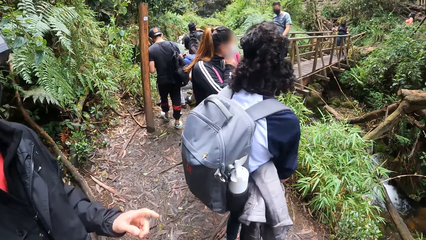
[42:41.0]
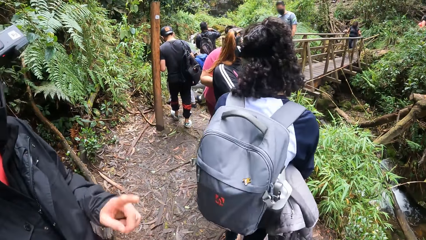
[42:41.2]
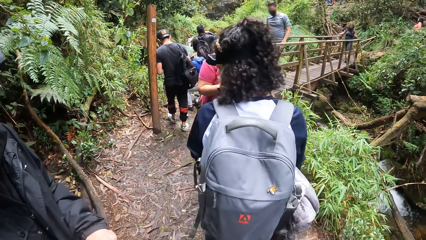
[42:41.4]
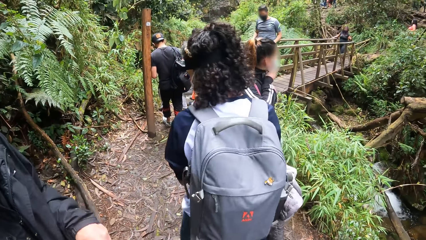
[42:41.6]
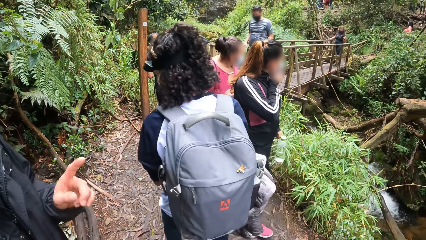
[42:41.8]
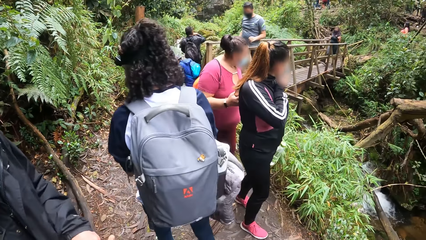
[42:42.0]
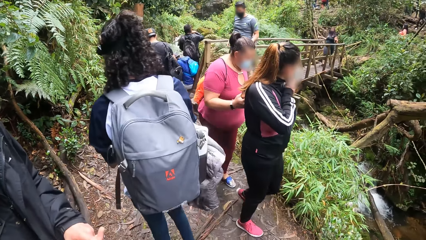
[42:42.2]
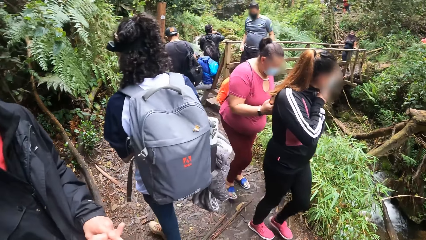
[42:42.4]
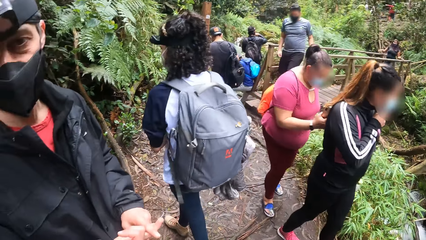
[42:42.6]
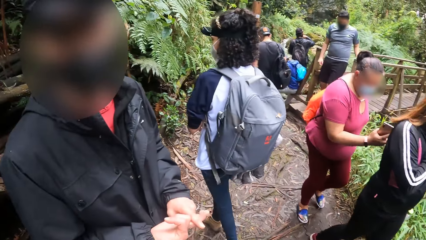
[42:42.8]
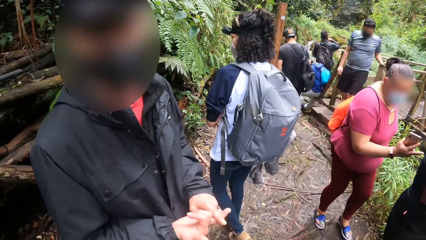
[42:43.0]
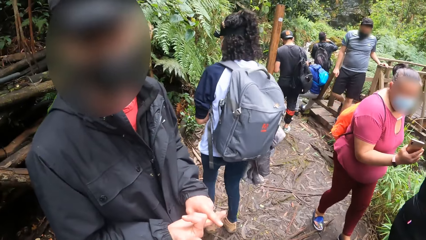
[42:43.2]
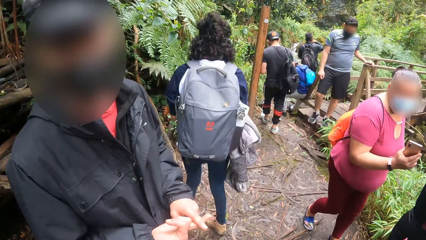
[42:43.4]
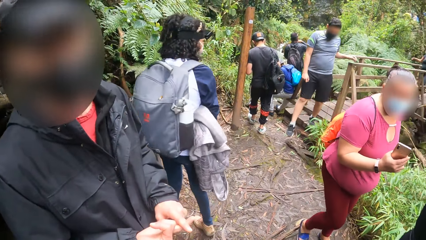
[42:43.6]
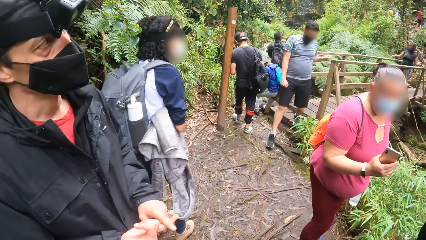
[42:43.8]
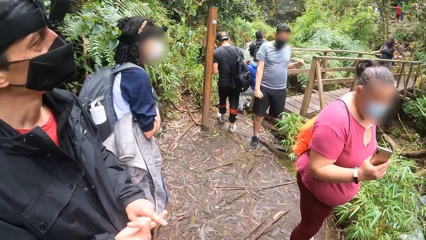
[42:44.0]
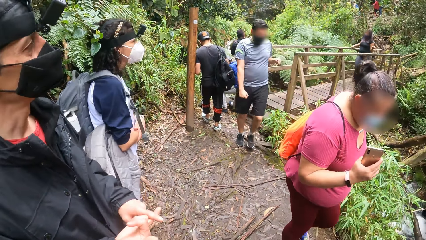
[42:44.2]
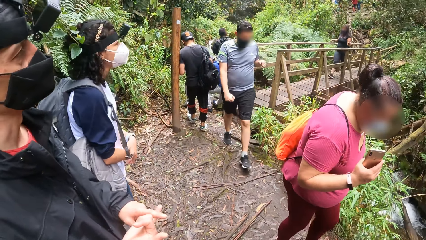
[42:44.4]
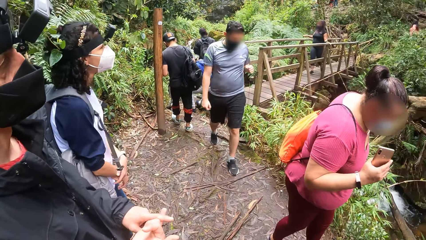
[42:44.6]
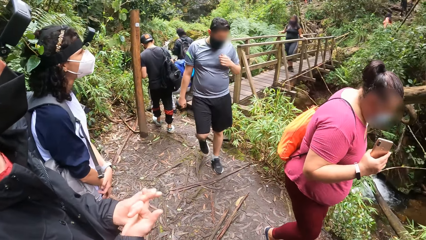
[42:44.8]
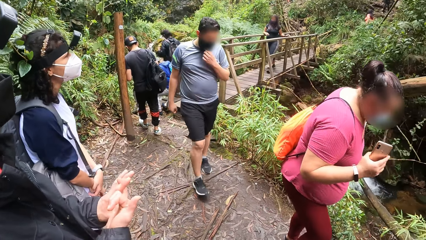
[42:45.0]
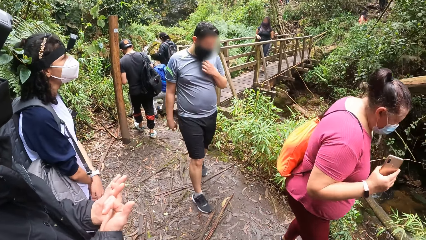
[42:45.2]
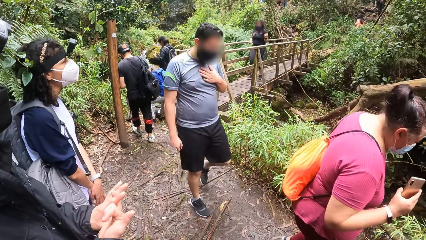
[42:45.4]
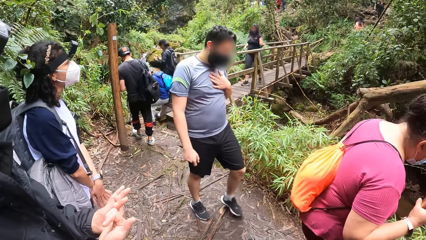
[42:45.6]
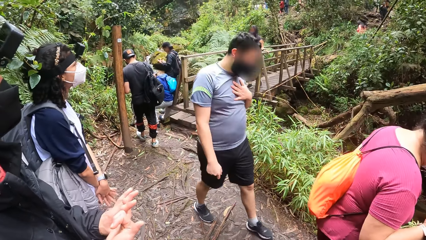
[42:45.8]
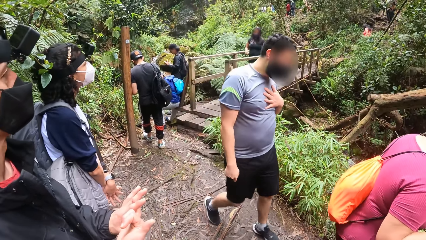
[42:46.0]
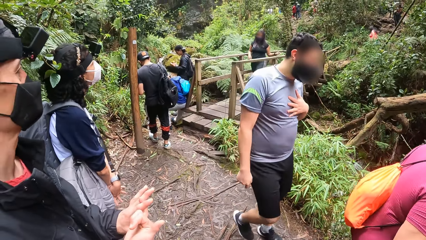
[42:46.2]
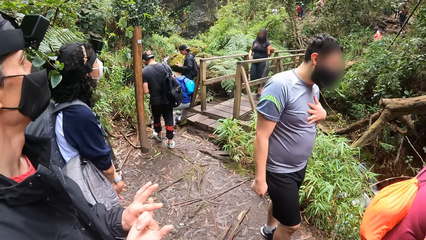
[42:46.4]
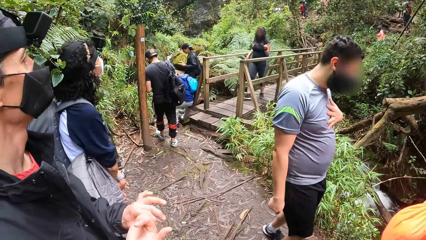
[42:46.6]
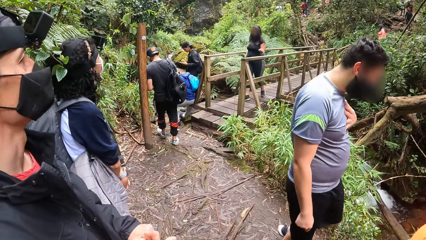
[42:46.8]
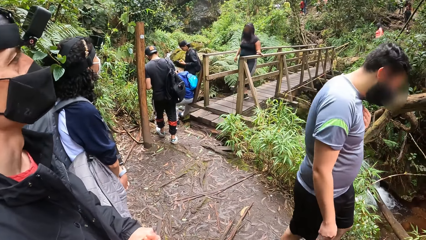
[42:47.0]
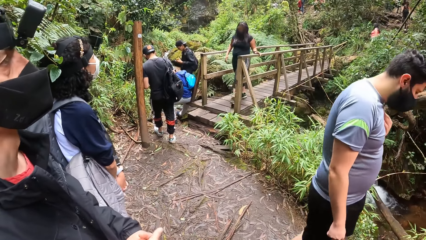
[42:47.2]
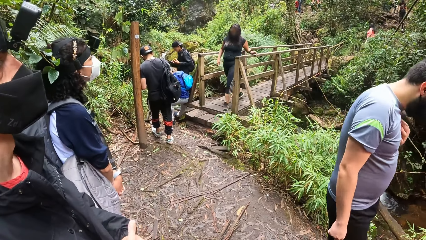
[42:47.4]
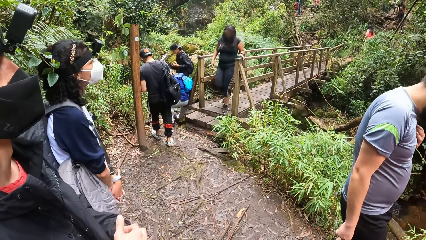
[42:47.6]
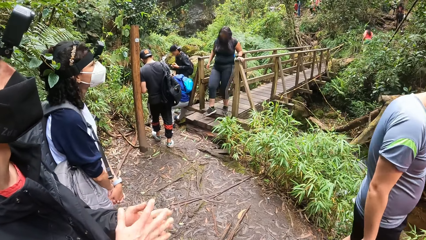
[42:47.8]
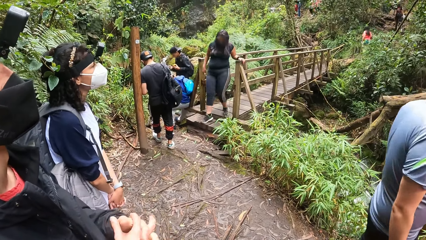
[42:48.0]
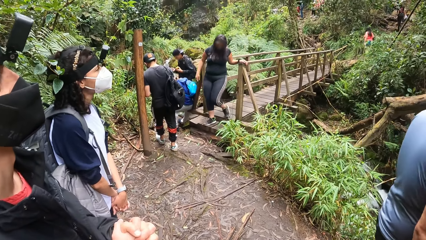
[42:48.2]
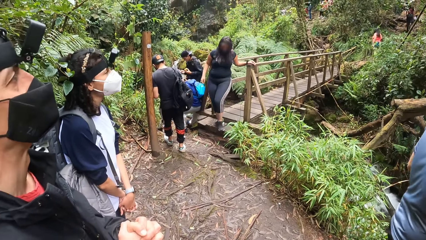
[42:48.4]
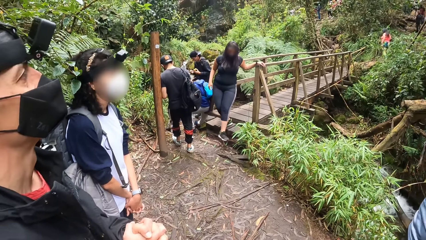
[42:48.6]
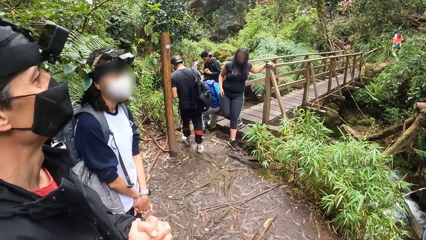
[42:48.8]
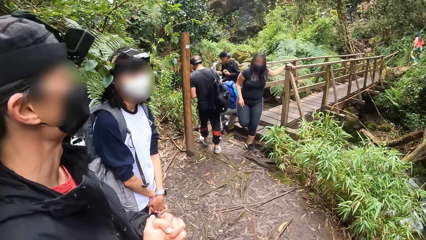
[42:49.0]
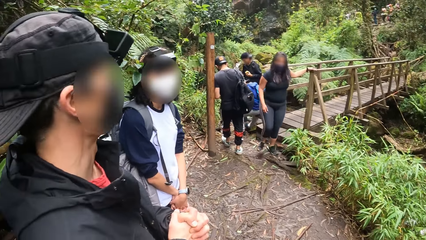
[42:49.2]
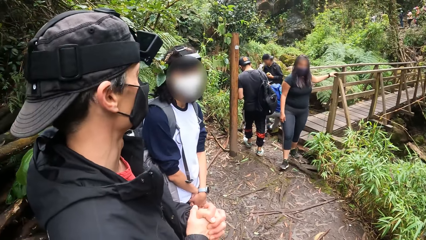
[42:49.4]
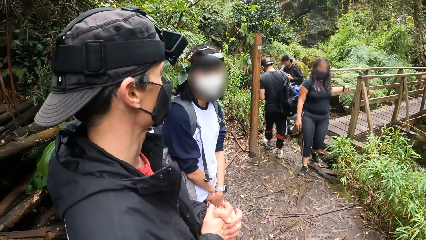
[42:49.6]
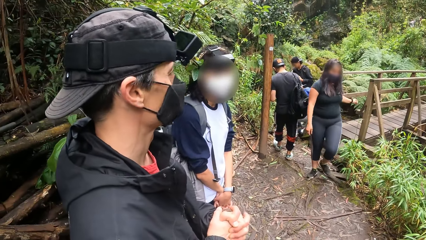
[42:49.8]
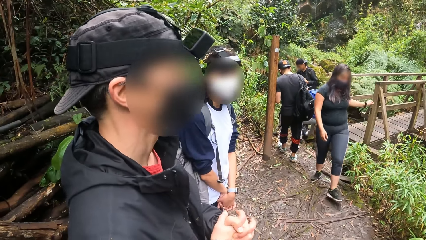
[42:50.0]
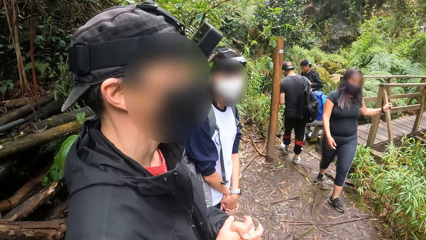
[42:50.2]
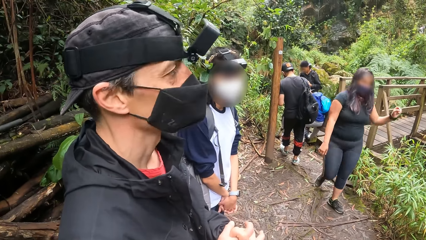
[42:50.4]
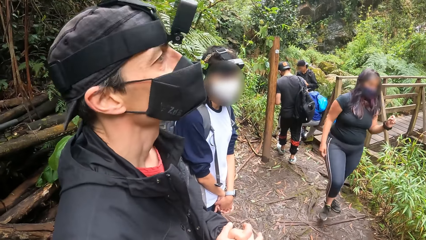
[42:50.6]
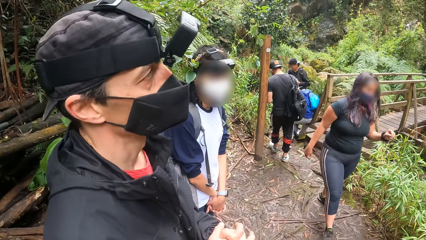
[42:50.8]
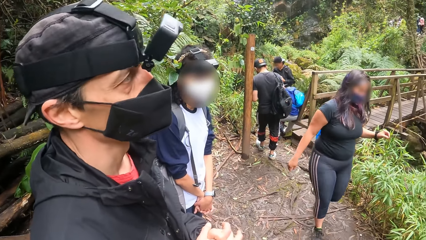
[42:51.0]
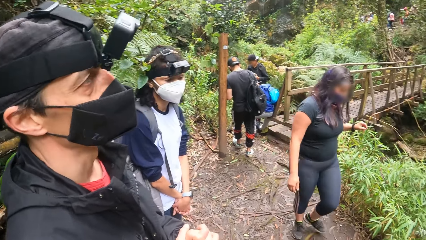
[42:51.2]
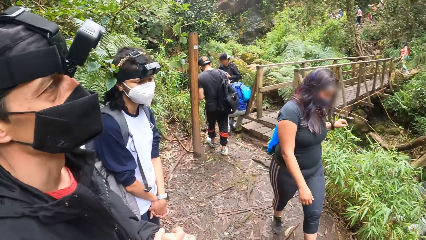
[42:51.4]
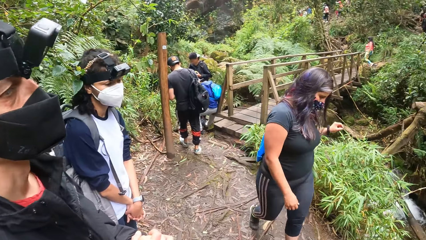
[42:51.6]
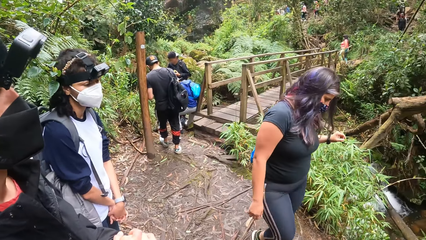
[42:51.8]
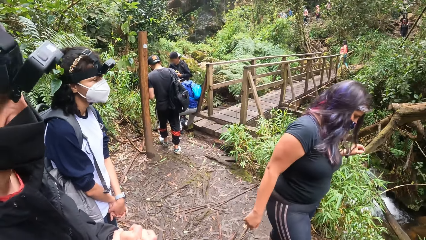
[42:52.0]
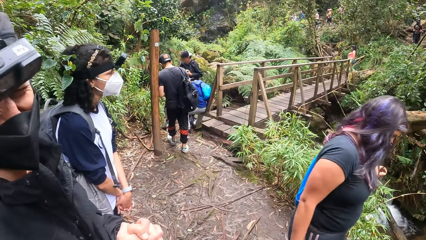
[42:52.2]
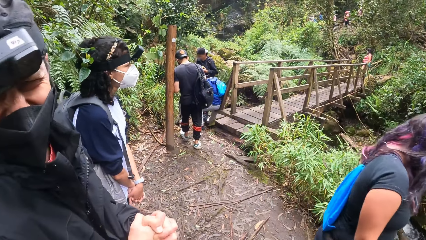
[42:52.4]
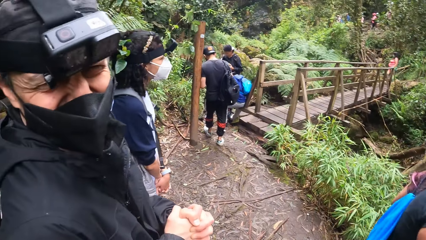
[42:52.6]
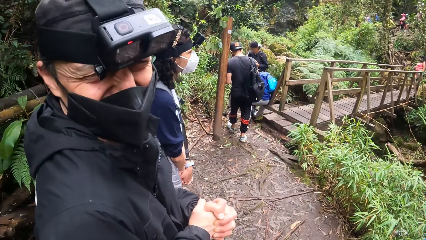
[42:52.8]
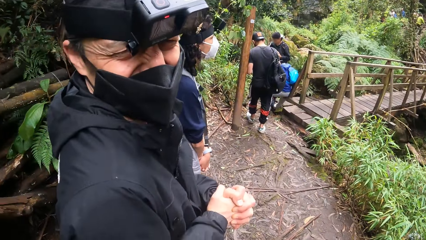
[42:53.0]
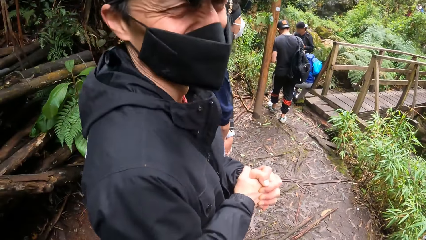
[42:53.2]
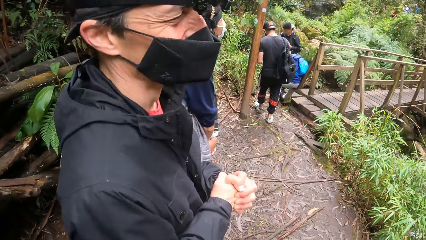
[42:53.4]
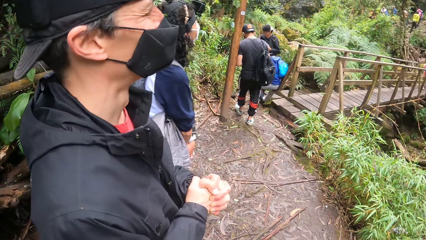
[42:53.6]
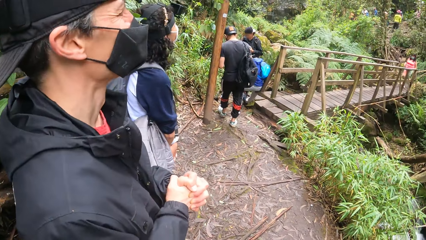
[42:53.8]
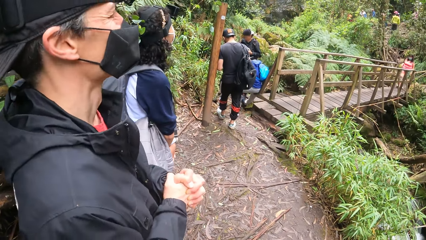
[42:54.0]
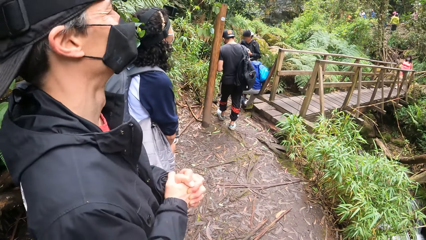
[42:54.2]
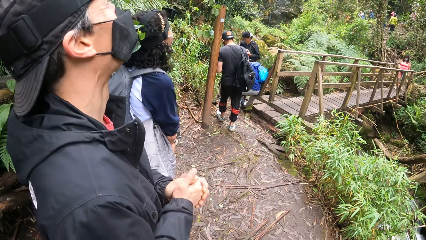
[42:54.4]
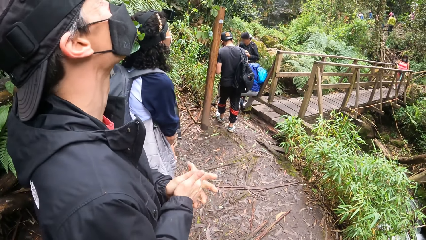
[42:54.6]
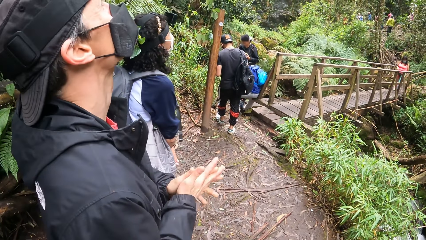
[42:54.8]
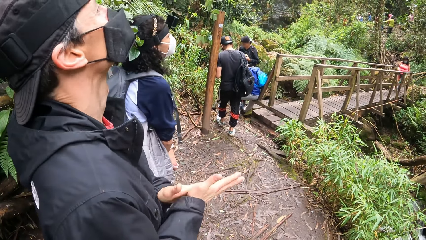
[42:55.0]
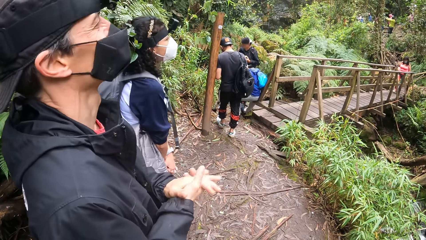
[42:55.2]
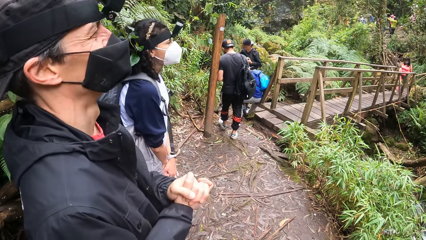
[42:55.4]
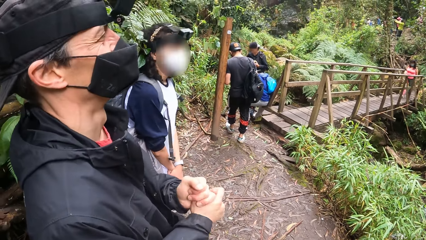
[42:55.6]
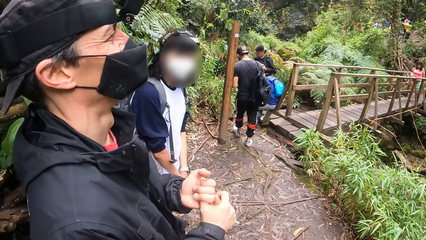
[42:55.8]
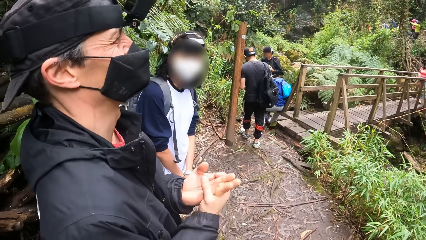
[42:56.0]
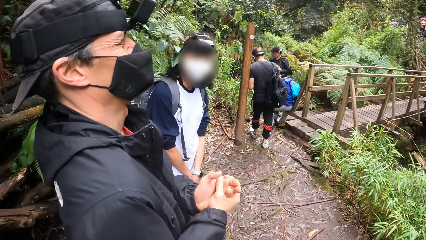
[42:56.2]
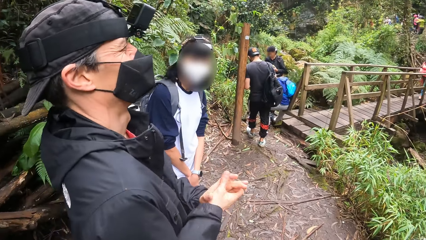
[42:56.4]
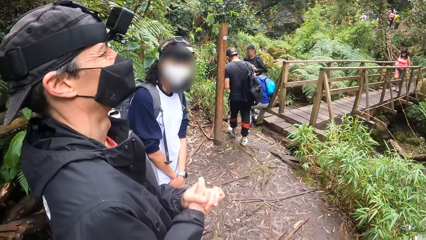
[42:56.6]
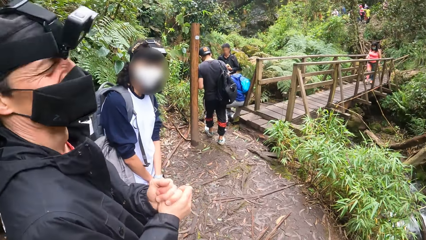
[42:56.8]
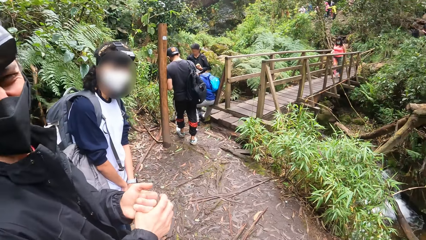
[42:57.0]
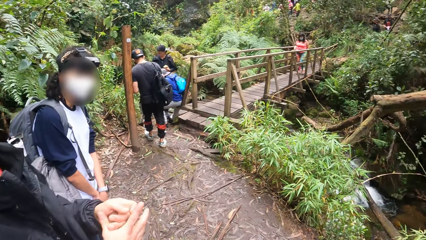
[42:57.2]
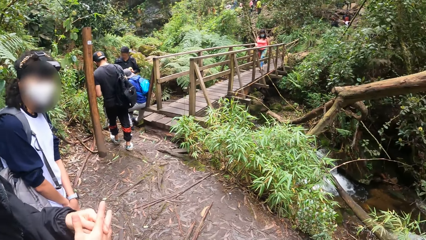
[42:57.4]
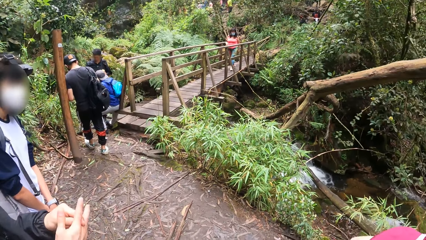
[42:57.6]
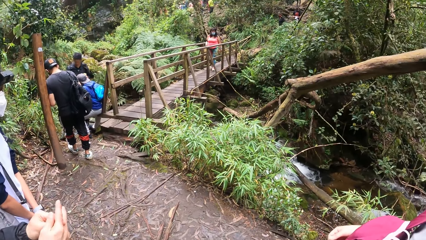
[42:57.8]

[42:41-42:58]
A woman walks past the camera wearer. Another woman walks past the camera wearer. A man walks past the camera wearer. Another woman walks past the camera wearer.
